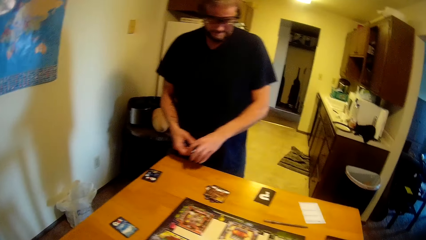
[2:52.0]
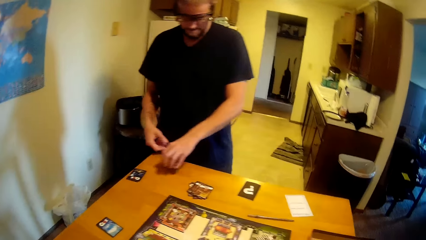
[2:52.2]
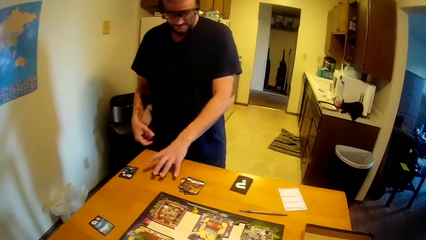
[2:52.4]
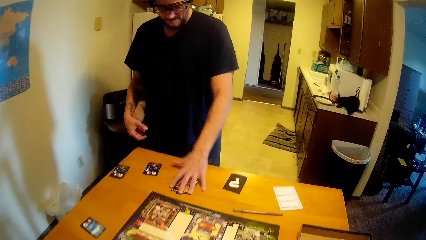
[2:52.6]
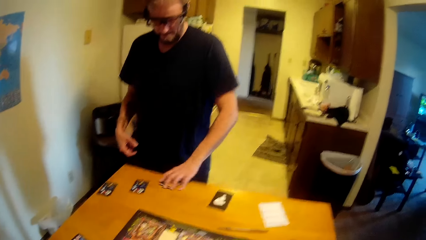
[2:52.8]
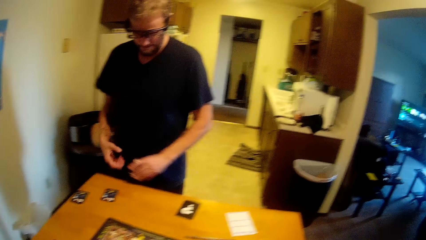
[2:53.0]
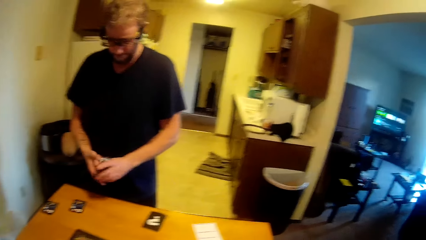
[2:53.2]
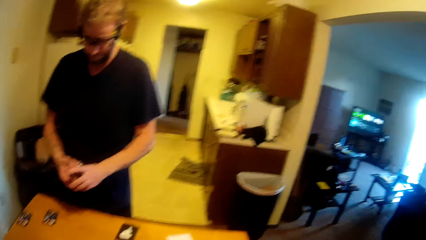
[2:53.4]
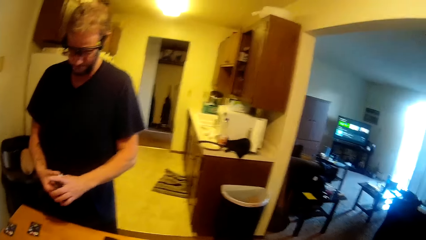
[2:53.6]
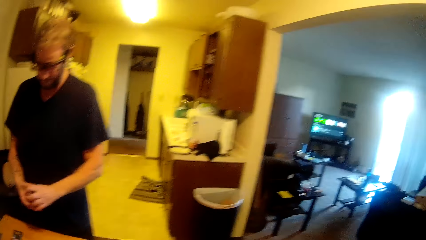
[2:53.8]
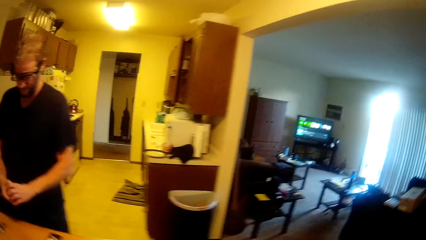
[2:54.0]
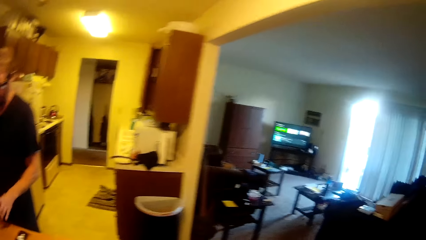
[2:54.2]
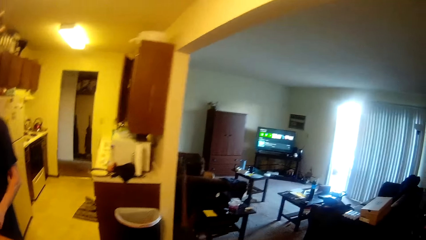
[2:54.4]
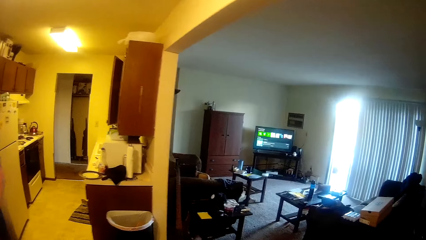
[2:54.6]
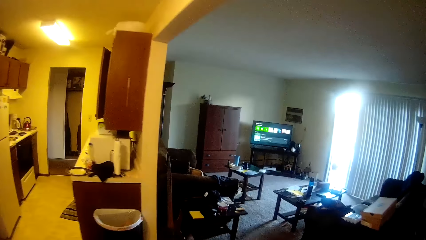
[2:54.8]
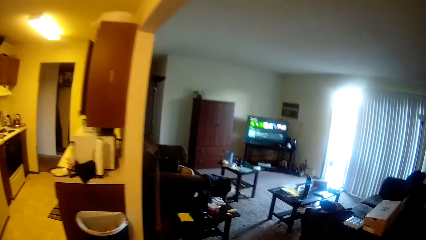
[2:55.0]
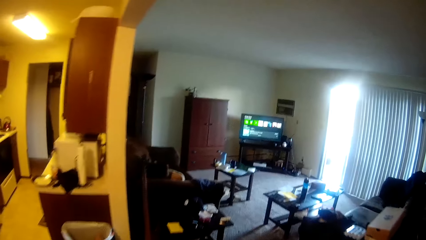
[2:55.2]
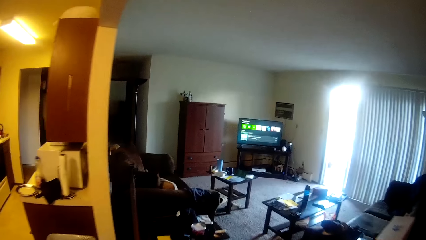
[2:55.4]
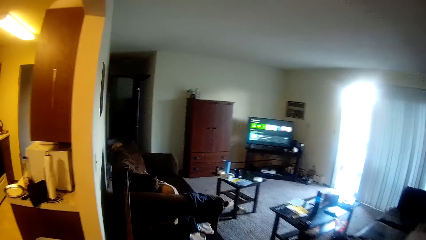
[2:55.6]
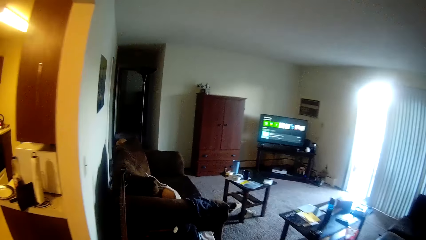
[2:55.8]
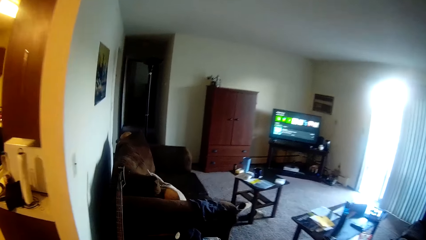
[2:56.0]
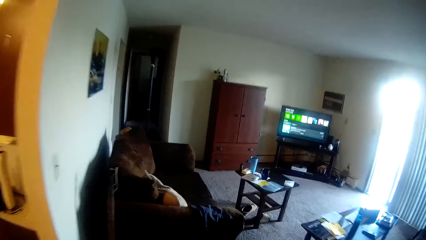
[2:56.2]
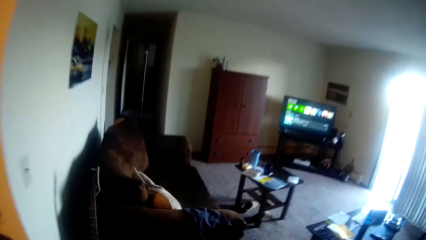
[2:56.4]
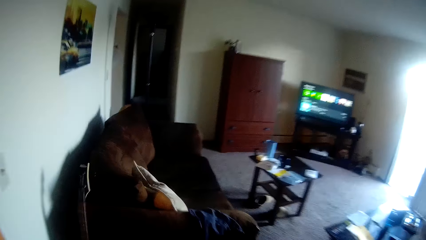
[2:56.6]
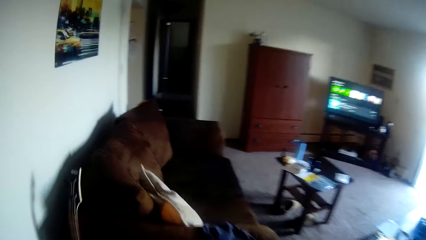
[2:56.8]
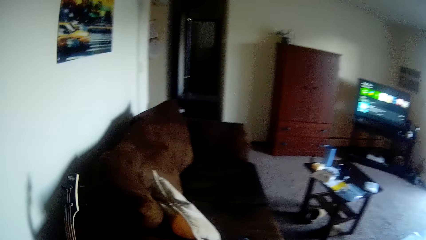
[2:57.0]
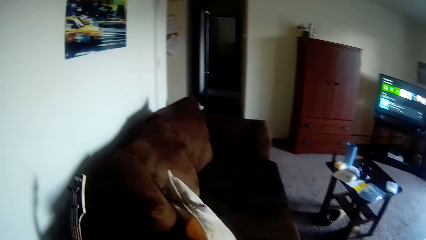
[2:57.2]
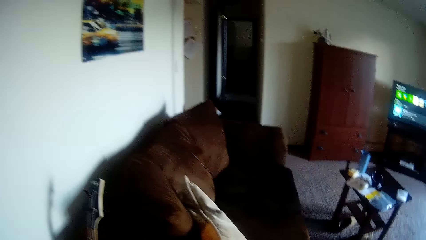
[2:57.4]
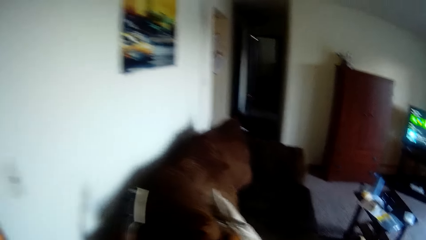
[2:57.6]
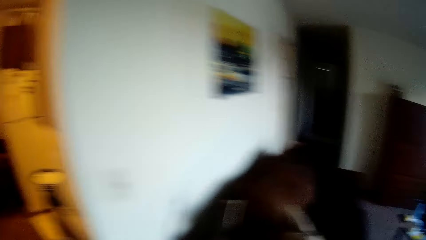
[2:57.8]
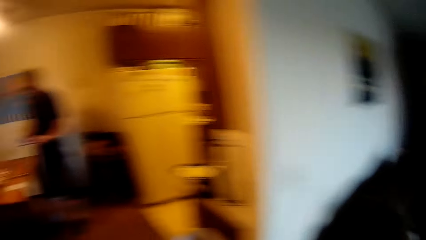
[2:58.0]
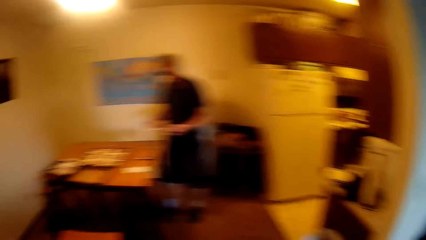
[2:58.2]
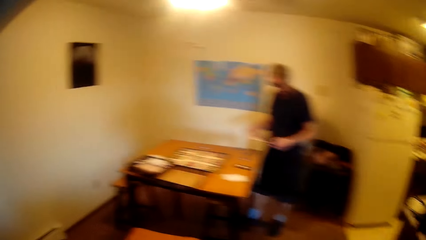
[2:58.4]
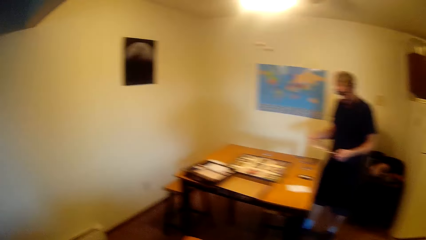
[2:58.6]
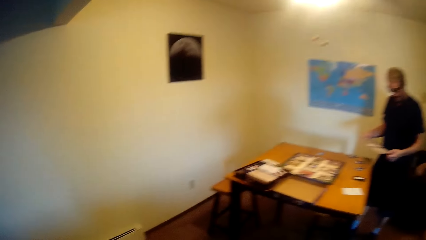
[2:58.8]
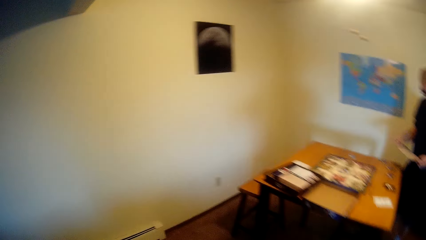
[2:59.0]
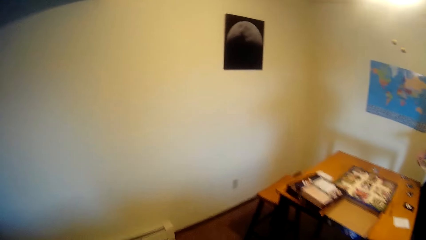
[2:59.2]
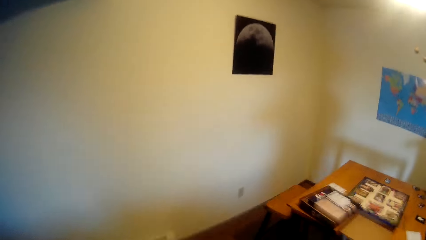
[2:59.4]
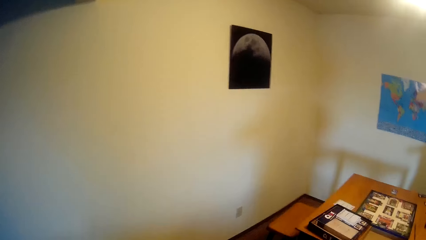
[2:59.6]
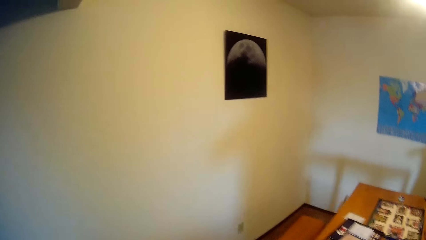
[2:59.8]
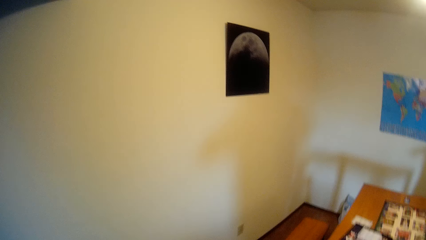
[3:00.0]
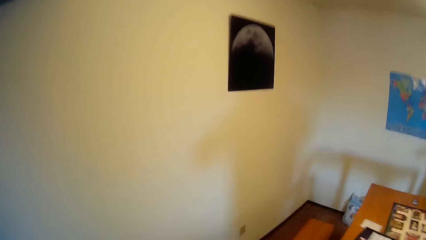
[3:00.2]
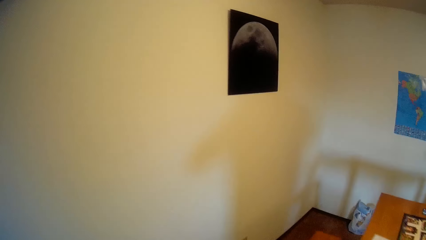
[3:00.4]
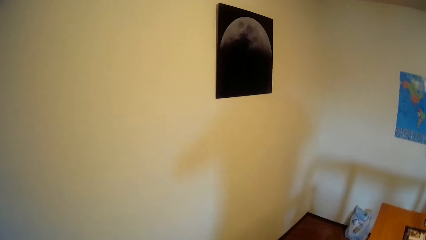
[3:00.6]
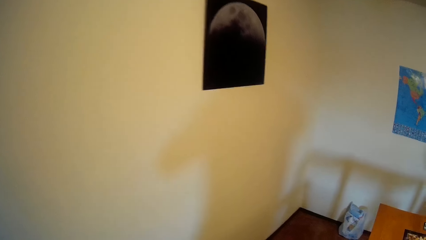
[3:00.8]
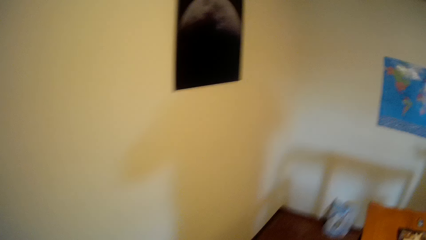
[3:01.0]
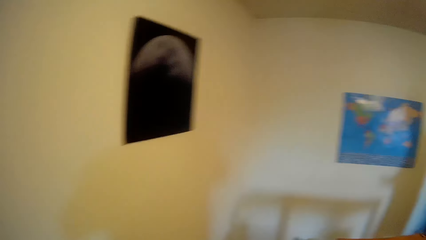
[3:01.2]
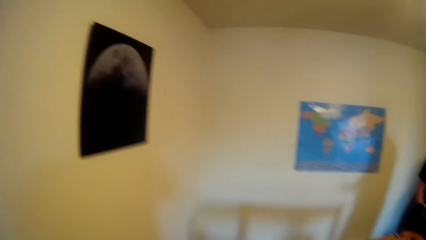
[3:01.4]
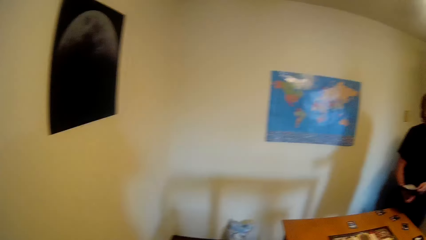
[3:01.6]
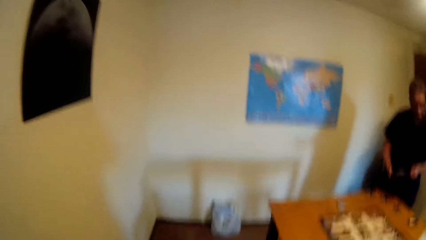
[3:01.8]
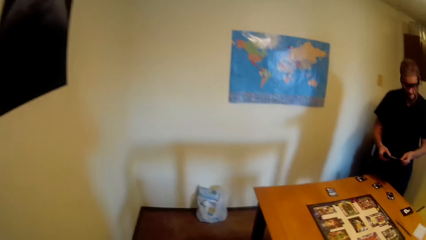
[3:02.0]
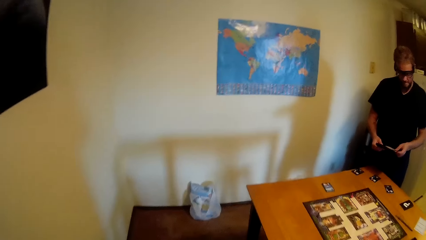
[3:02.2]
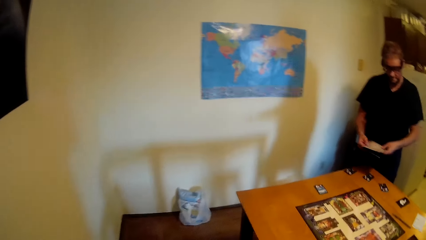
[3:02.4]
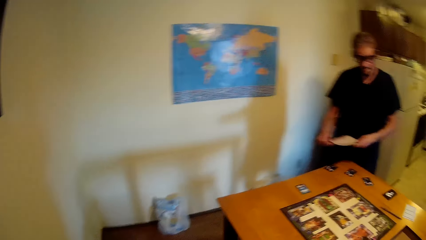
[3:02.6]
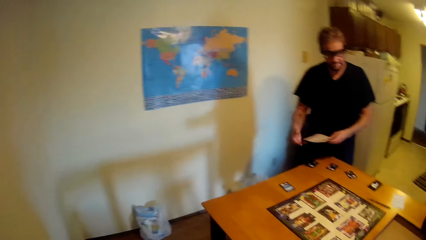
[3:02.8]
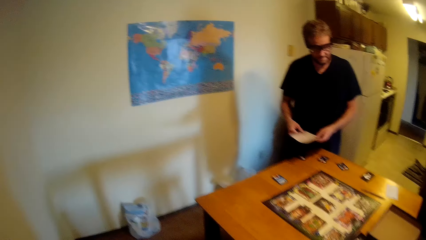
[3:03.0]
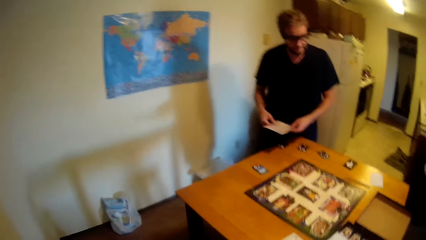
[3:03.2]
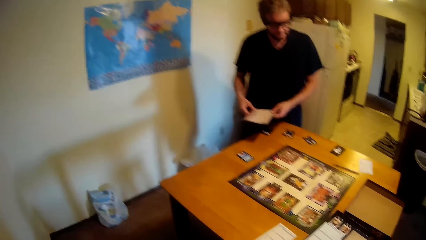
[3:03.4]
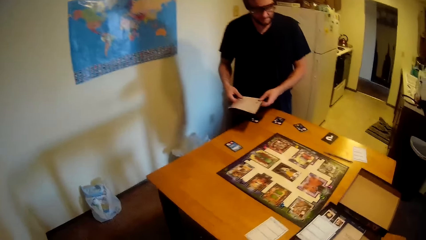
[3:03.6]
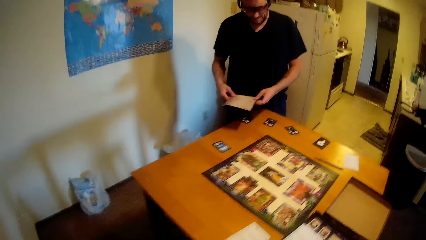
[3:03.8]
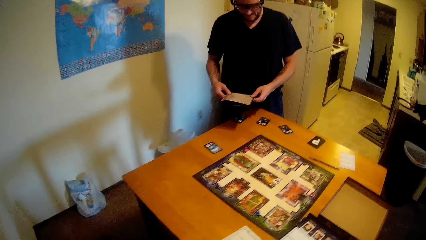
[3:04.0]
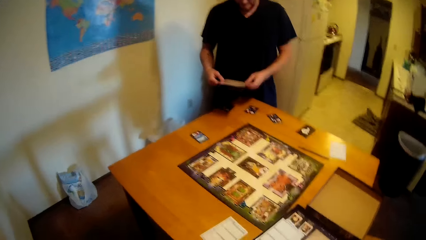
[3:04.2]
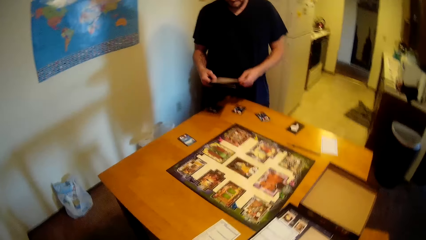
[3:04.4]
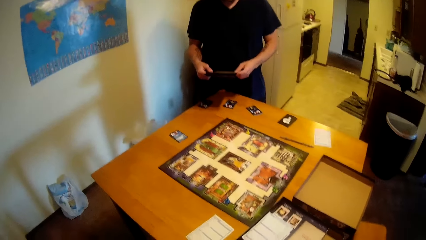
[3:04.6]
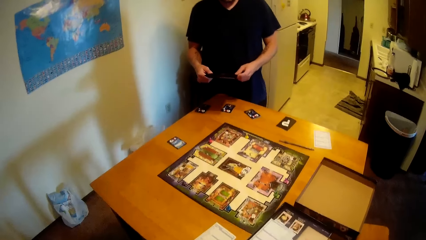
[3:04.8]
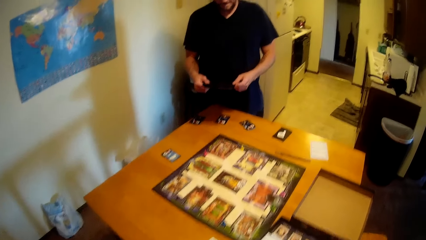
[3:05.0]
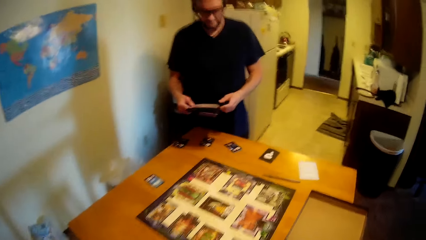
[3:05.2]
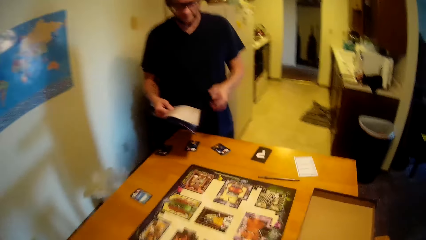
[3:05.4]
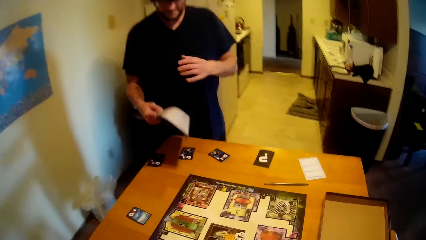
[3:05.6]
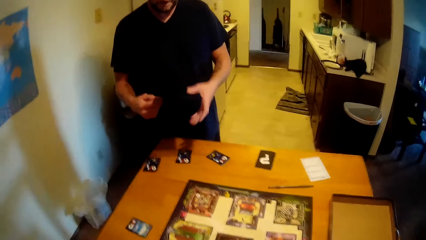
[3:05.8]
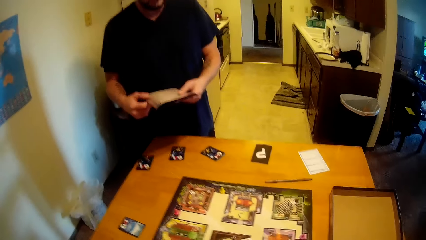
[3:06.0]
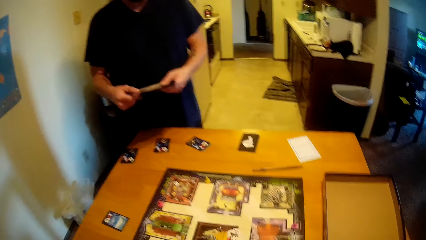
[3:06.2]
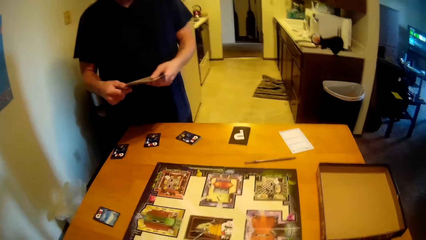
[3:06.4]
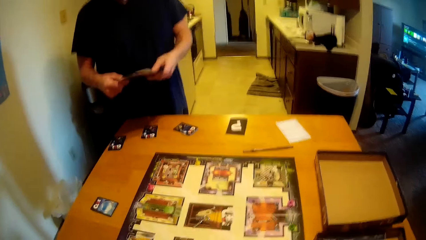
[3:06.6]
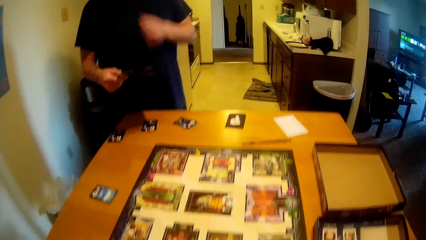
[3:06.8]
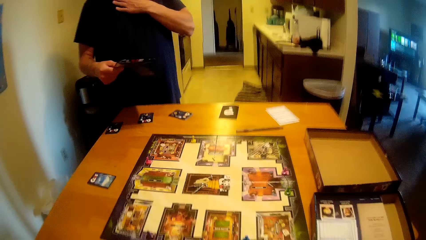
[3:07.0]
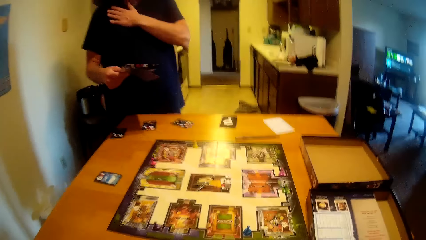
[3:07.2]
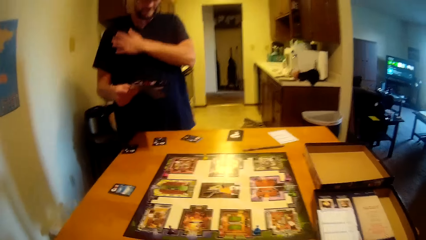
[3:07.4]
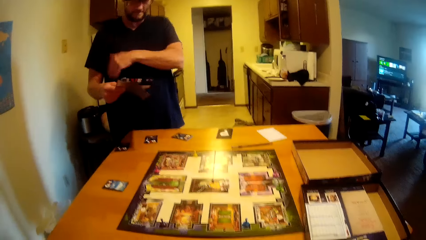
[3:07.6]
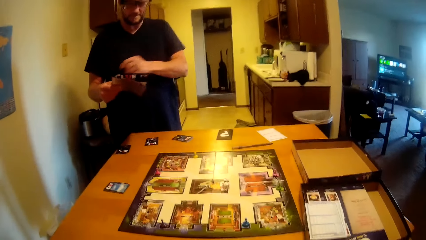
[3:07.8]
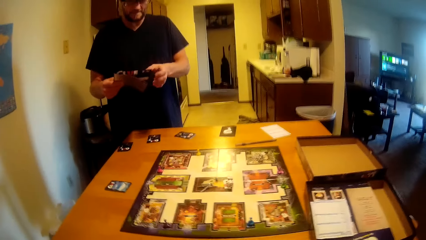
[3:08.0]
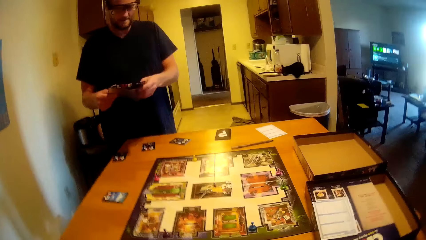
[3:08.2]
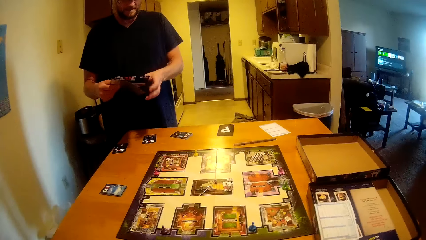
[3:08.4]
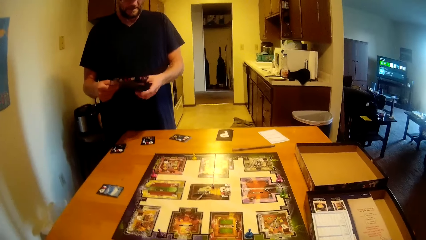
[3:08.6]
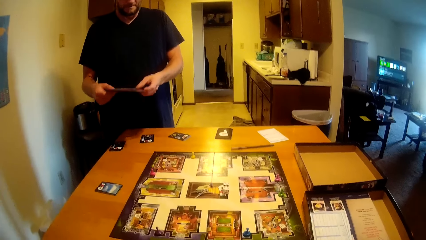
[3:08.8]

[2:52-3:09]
The camera wearer moves around the room. A man holds a piece of paper. The man talks to the camera wearer.
